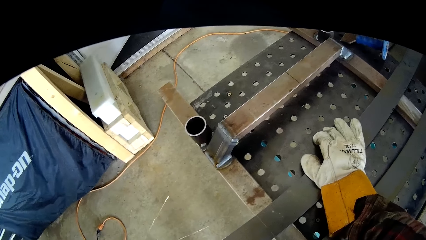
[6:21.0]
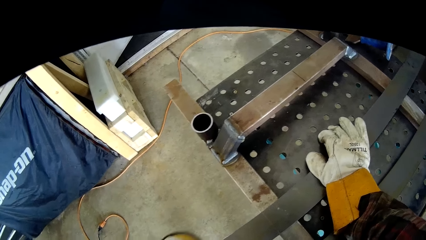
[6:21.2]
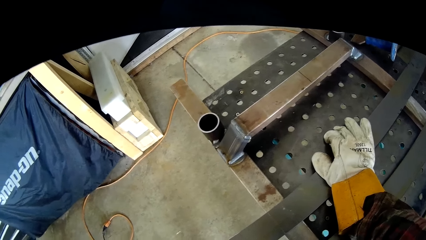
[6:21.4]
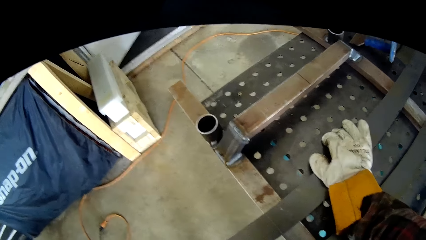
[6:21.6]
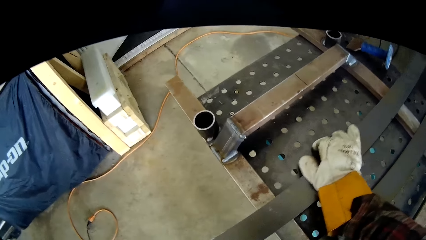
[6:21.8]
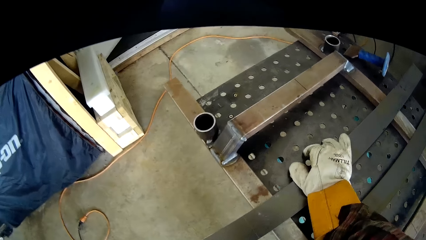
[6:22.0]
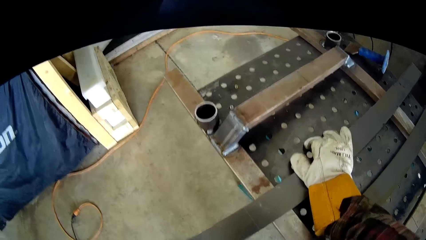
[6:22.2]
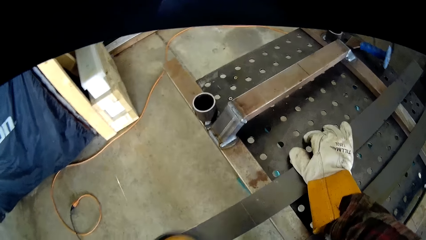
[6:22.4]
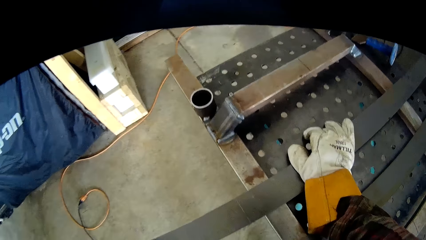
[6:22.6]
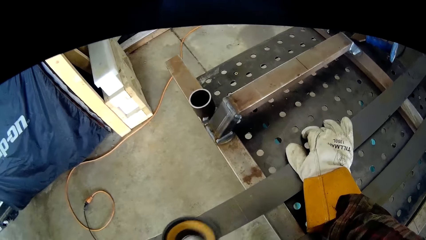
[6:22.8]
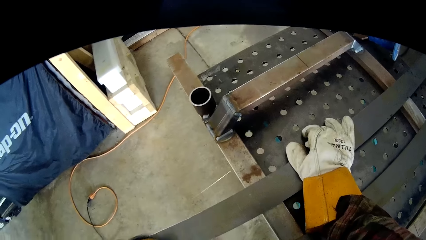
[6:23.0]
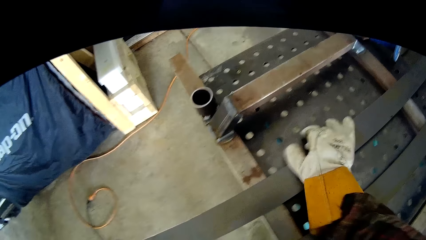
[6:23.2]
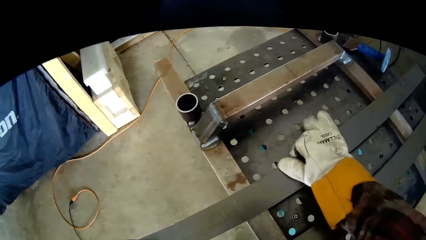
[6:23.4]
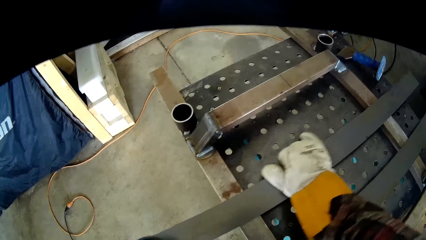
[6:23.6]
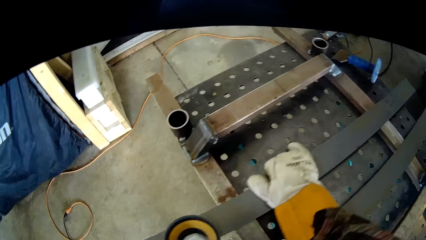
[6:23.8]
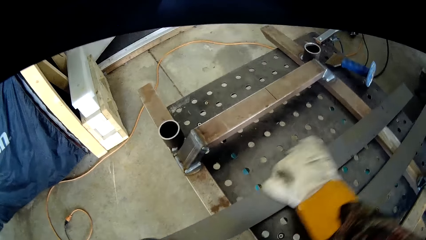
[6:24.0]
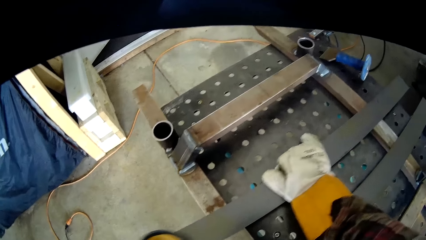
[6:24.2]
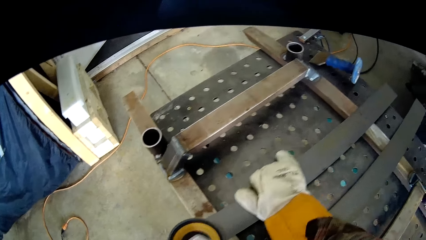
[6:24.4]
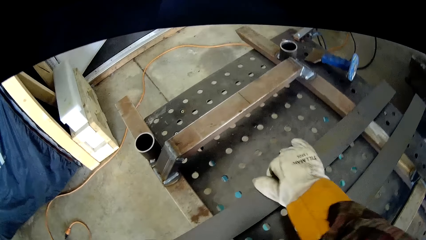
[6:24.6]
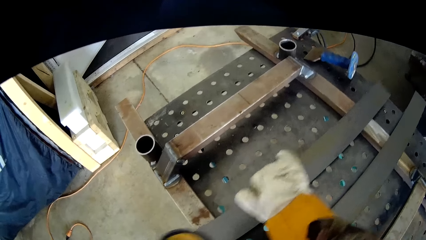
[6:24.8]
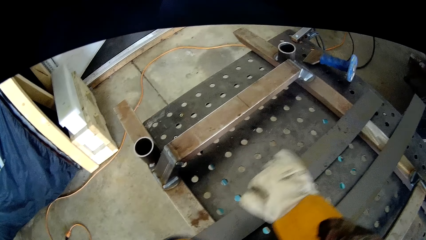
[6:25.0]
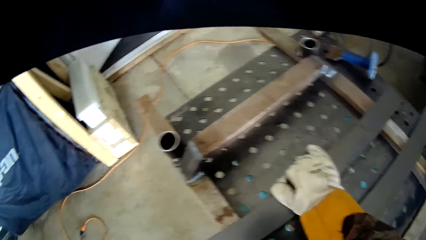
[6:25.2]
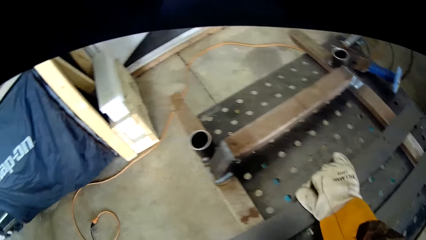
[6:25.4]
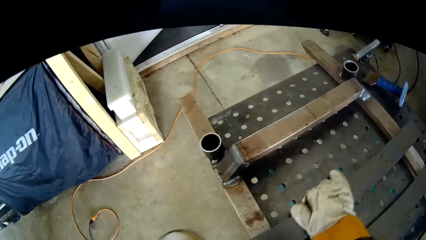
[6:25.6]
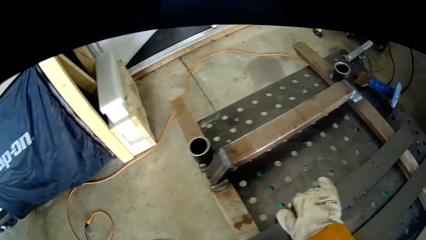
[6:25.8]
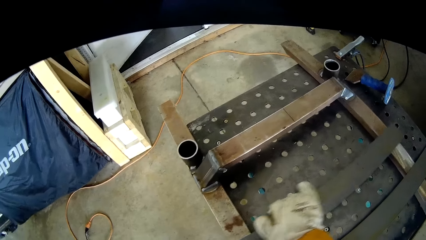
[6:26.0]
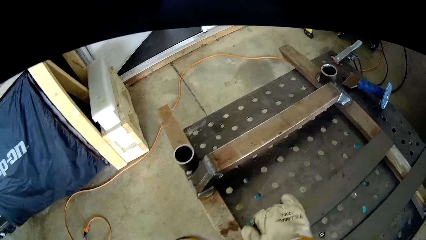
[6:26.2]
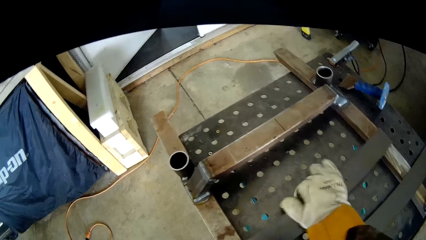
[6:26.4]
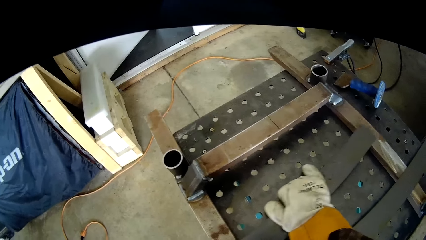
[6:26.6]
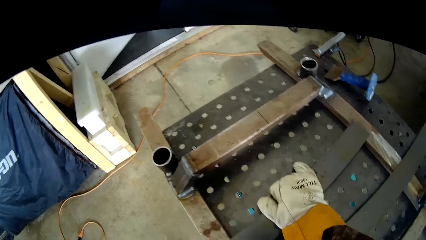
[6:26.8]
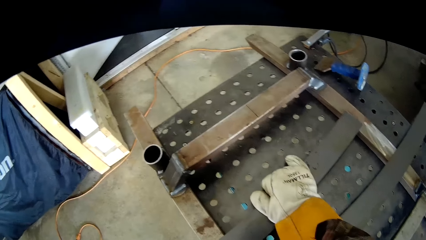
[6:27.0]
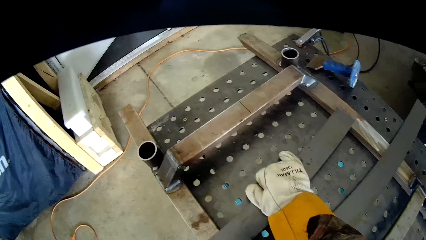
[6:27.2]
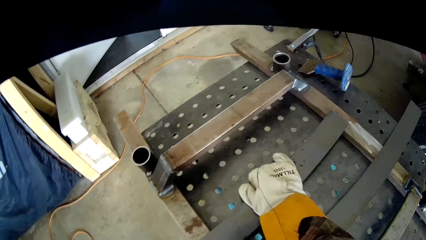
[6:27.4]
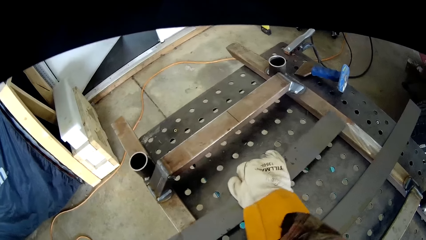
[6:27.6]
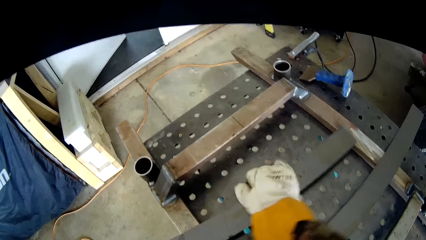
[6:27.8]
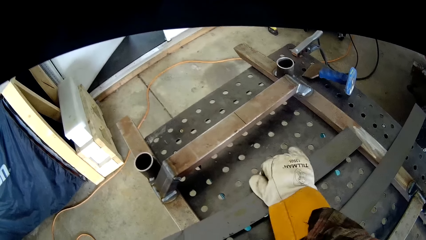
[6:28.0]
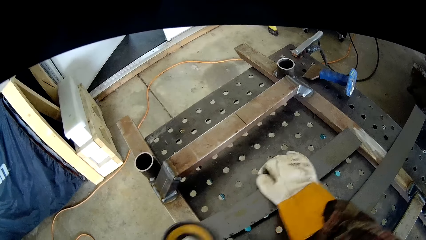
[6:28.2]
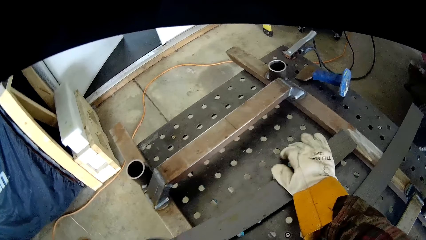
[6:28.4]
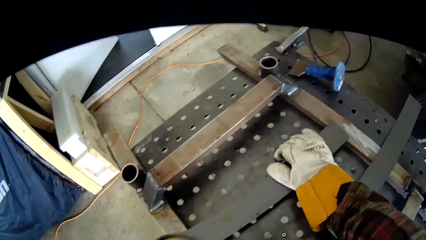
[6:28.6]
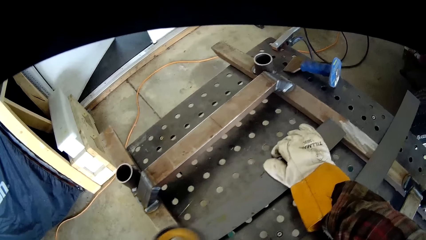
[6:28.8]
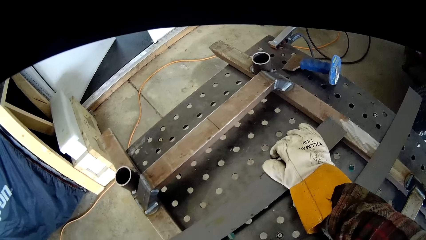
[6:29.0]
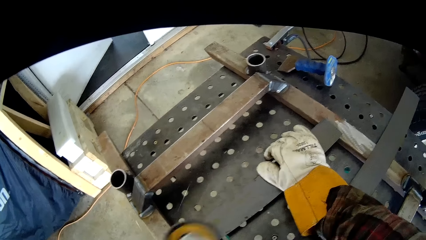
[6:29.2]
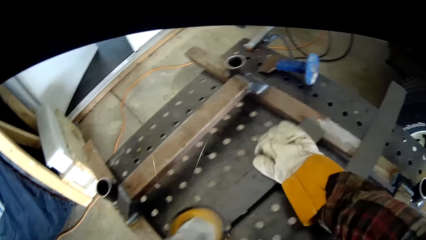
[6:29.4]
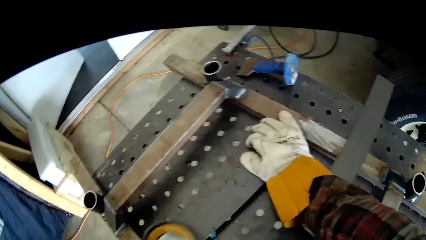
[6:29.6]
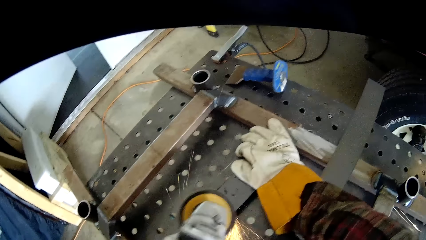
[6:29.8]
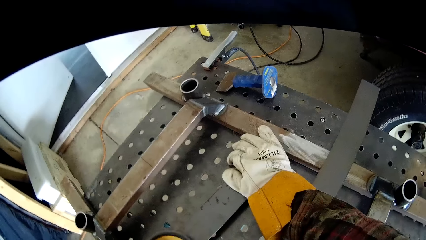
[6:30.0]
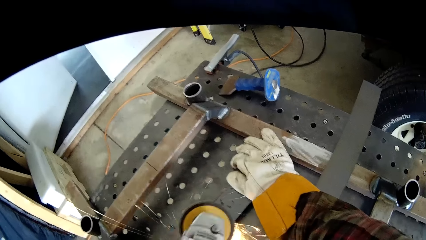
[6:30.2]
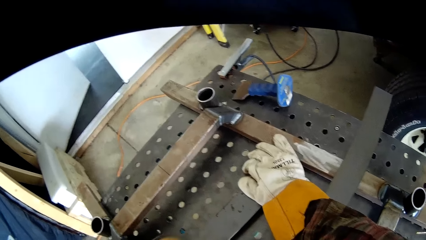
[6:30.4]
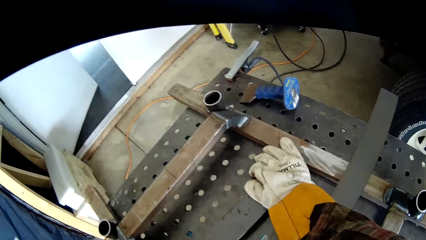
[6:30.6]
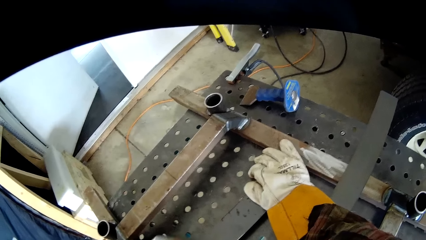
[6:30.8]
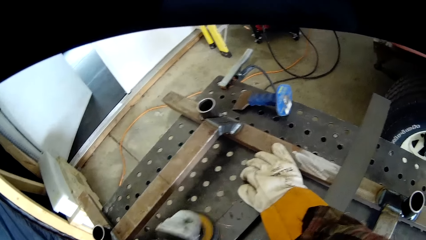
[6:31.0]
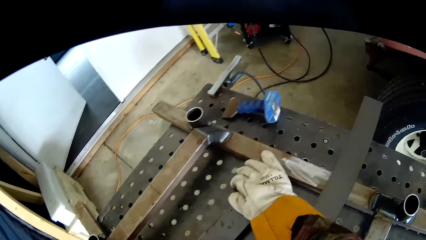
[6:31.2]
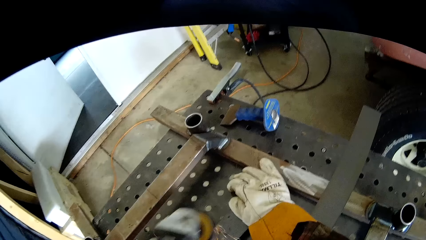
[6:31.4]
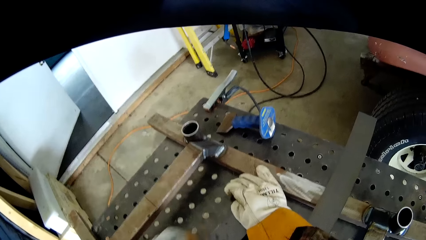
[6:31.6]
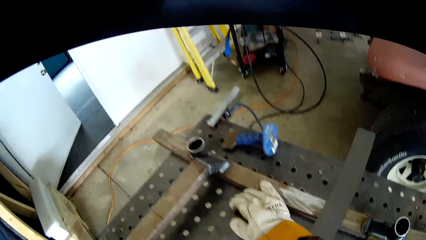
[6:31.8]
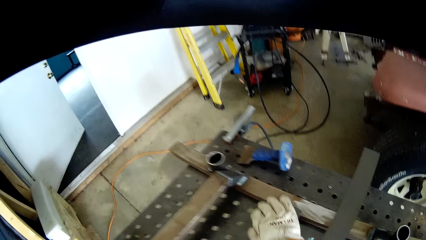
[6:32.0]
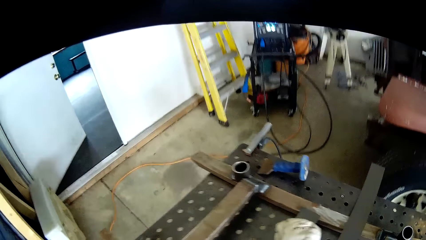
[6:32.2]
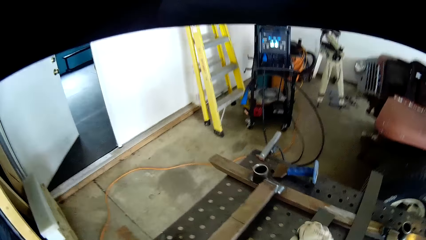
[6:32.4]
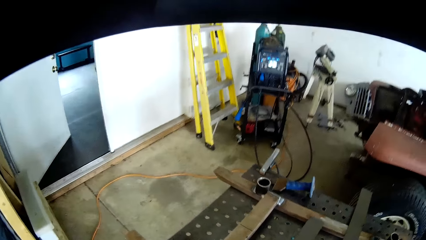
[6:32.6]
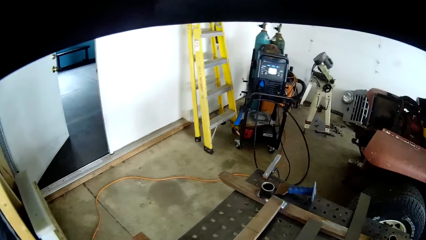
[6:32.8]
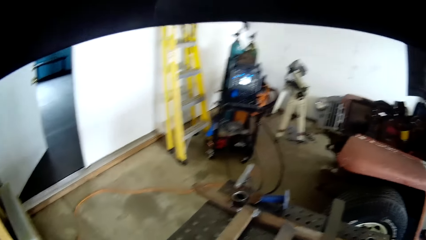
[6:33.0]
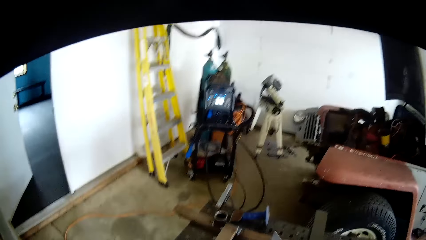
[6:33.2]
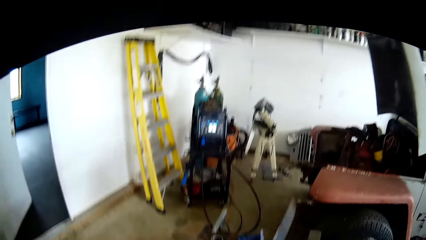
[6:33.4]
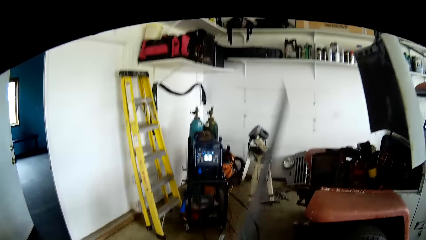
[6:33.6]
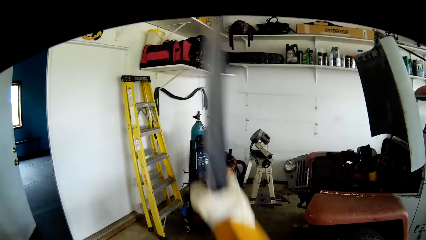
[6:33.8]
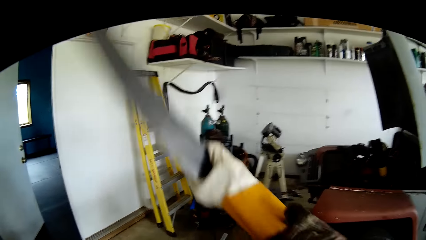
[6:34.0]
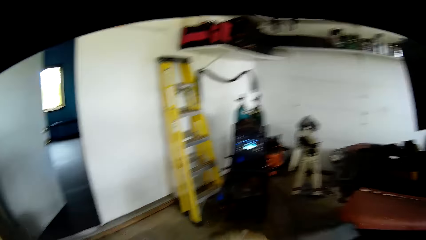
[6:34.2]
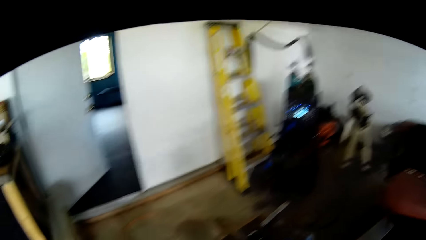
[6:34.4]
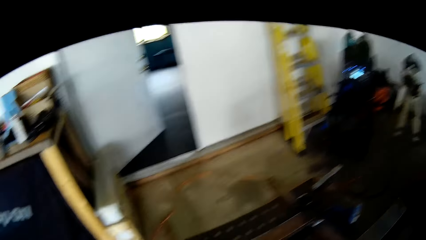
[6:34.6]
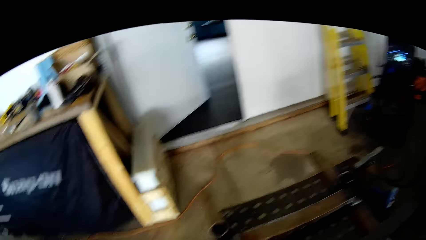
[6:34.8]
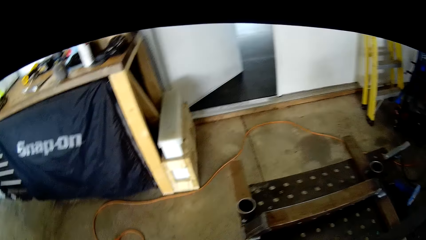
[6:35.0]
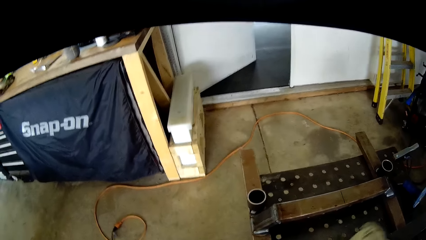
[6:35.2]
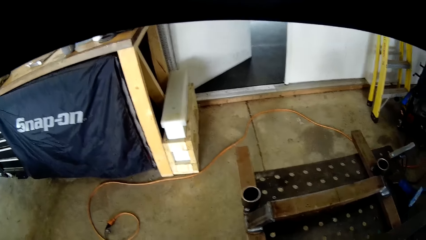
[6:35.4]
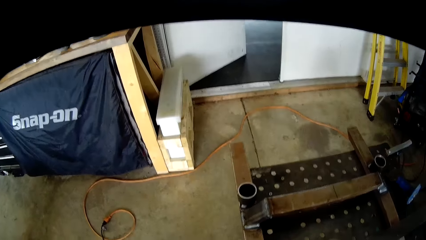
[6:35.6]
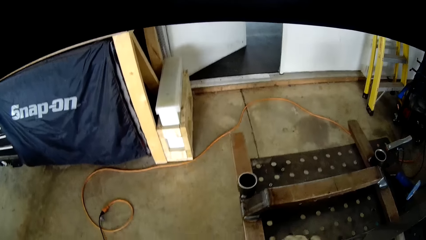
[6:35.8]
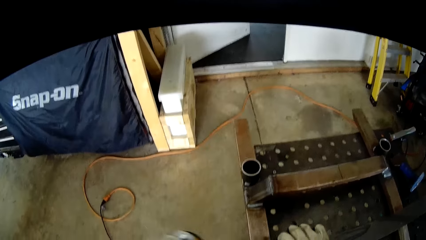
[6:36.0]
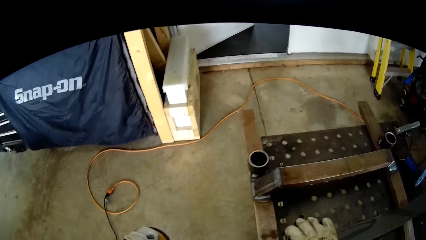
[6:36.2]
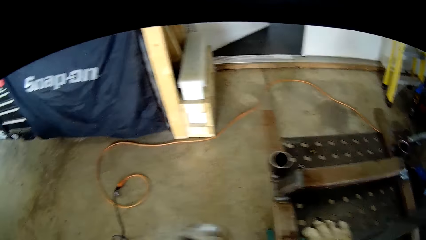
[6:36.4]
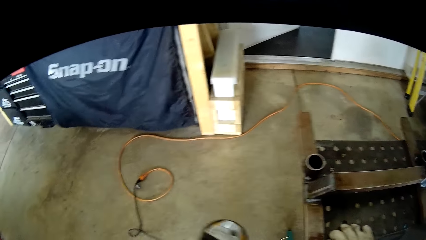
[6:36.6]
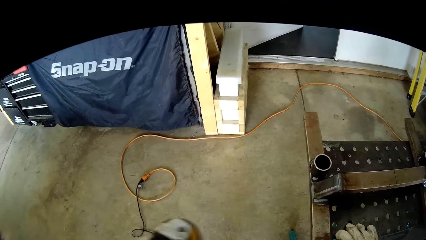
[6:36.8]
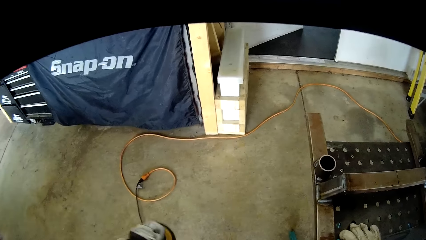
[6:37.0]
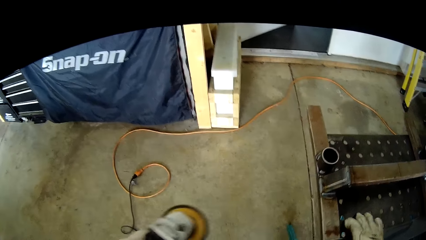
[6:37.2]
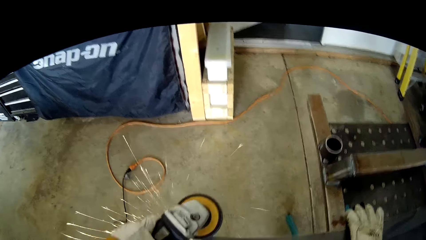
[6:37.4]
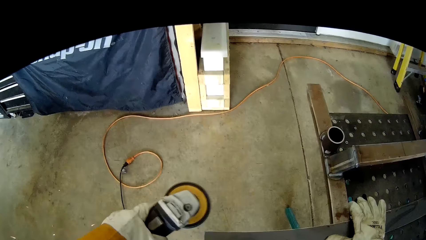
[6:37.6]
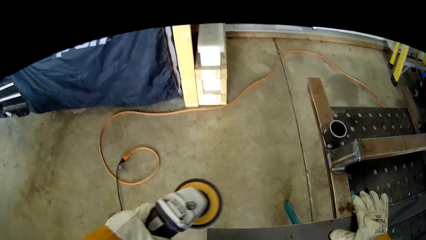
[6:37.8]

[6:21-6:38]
The camera wearer adjusts the iron with his right hand. He flips the iron with his right hand. He drops the metal panel on the workshop table.
